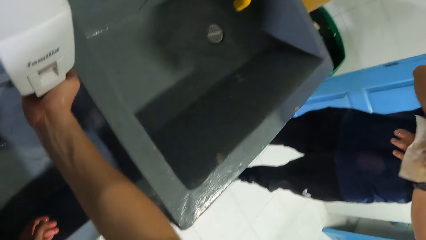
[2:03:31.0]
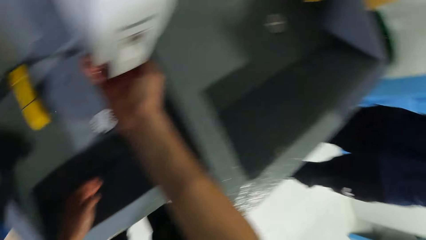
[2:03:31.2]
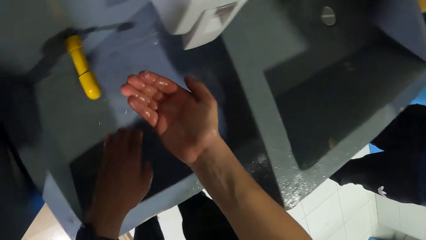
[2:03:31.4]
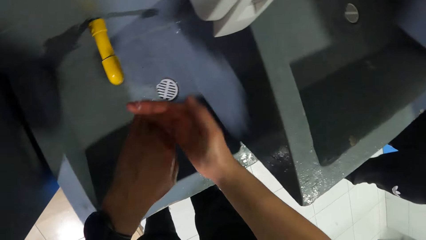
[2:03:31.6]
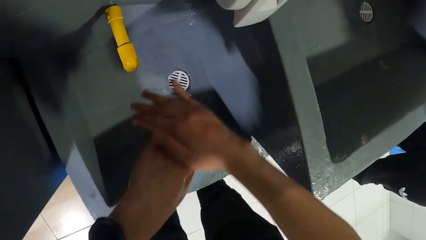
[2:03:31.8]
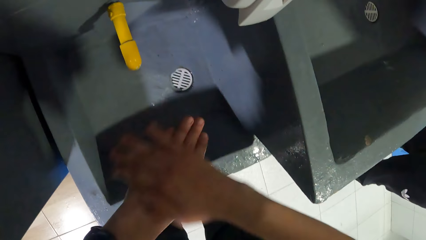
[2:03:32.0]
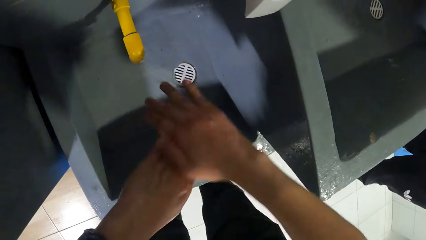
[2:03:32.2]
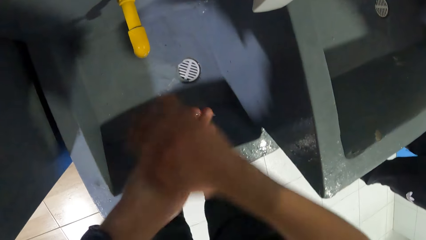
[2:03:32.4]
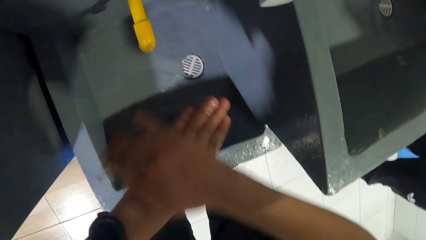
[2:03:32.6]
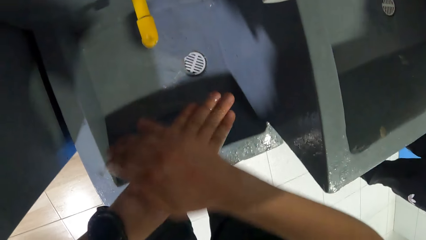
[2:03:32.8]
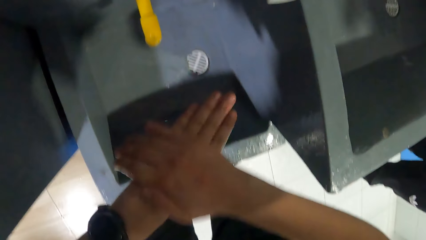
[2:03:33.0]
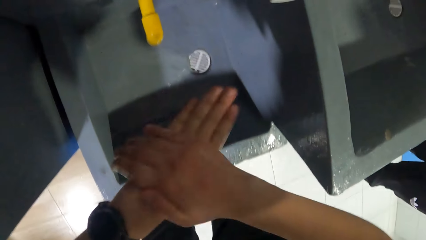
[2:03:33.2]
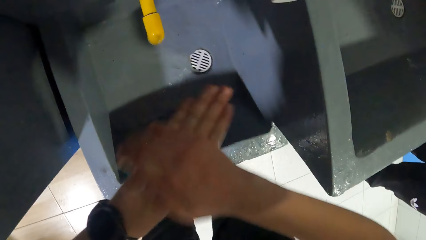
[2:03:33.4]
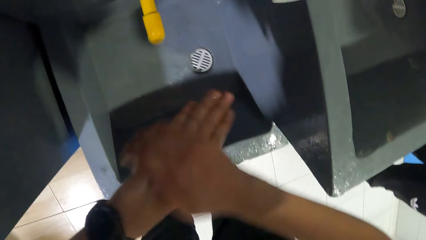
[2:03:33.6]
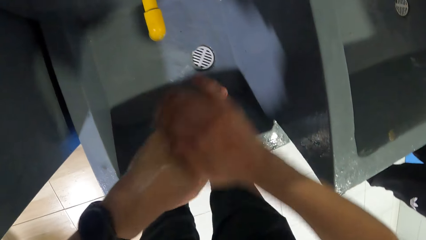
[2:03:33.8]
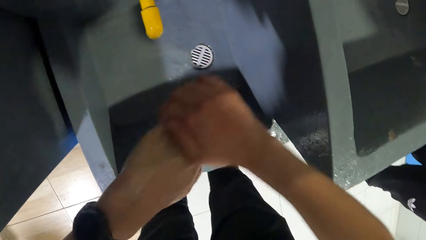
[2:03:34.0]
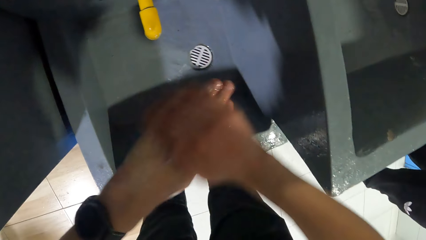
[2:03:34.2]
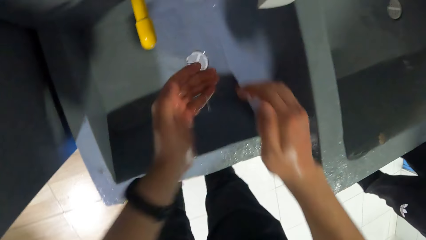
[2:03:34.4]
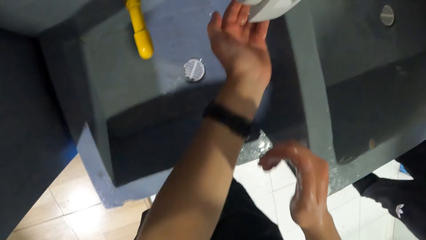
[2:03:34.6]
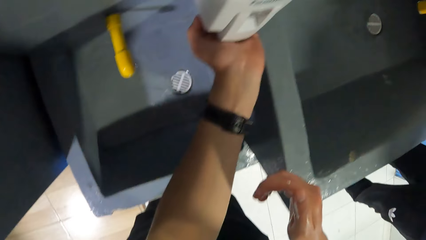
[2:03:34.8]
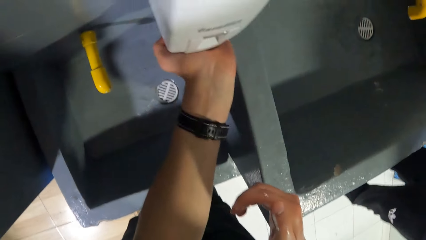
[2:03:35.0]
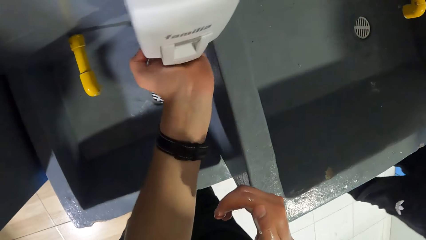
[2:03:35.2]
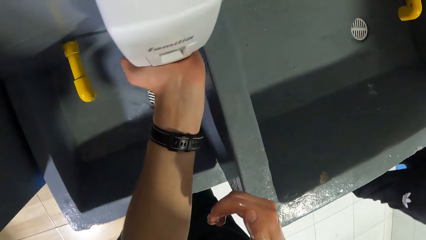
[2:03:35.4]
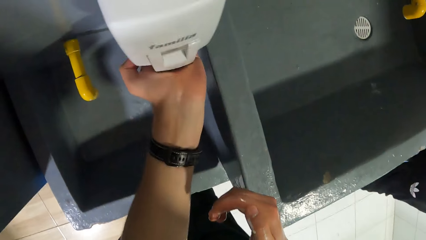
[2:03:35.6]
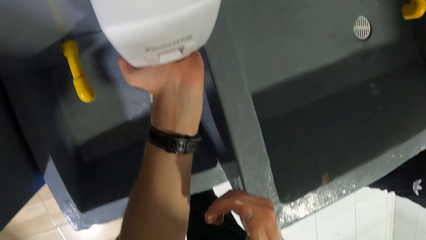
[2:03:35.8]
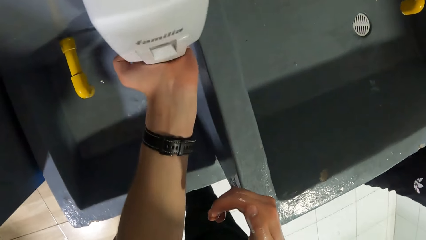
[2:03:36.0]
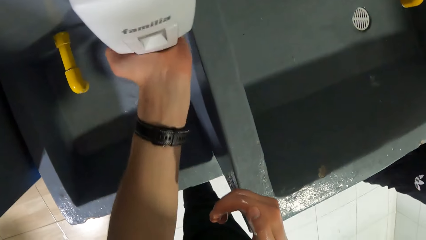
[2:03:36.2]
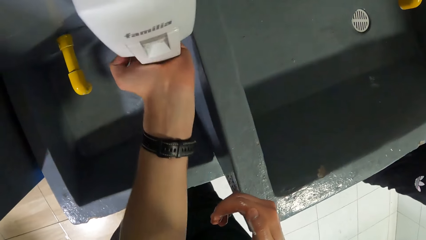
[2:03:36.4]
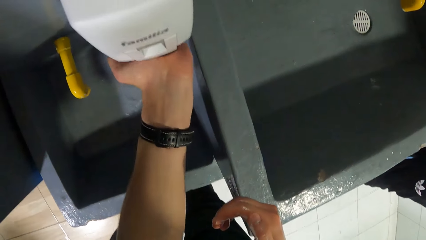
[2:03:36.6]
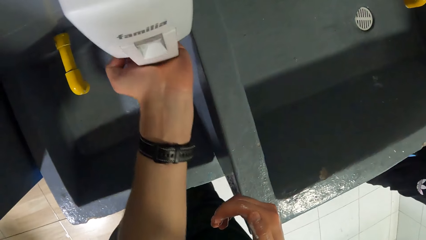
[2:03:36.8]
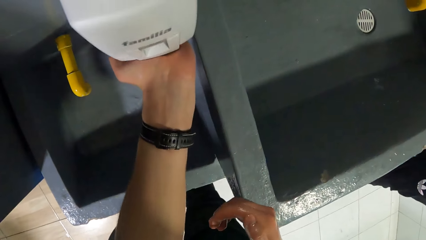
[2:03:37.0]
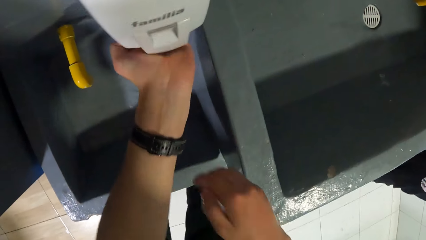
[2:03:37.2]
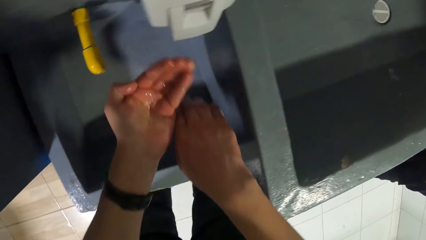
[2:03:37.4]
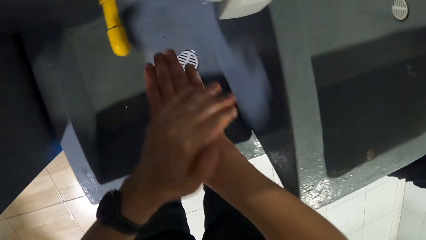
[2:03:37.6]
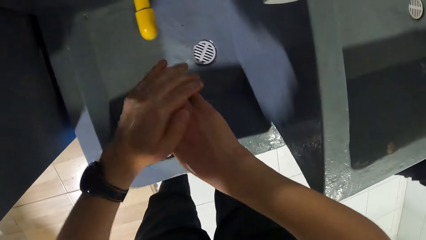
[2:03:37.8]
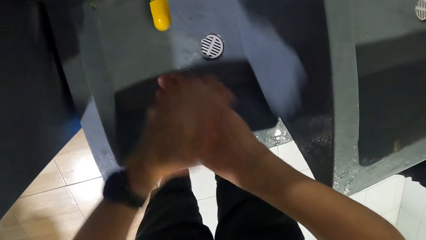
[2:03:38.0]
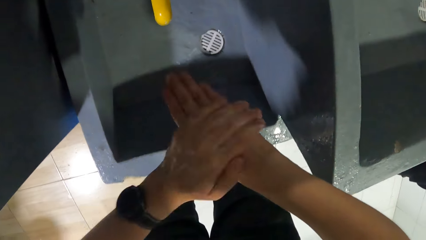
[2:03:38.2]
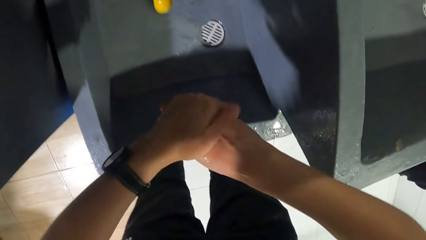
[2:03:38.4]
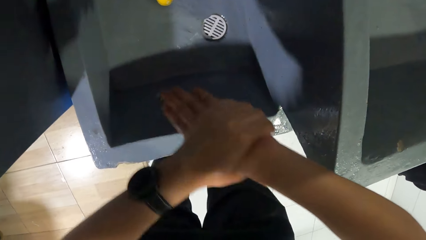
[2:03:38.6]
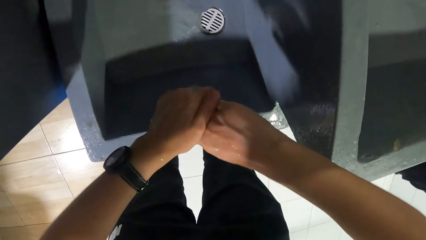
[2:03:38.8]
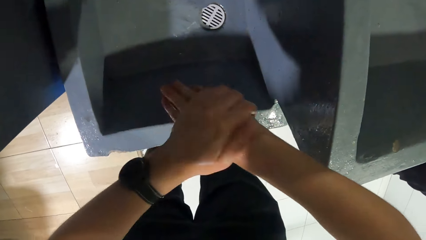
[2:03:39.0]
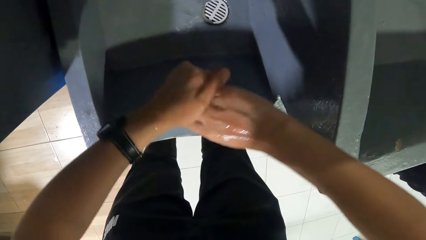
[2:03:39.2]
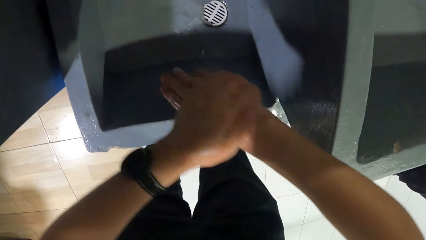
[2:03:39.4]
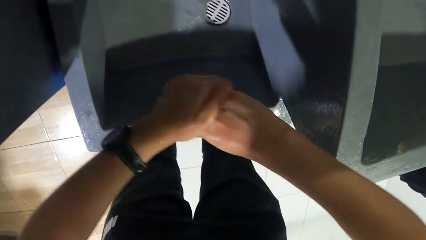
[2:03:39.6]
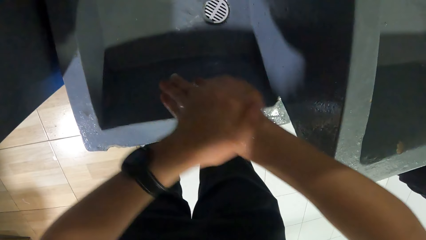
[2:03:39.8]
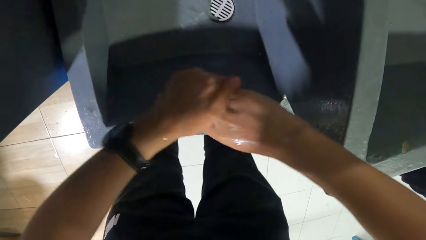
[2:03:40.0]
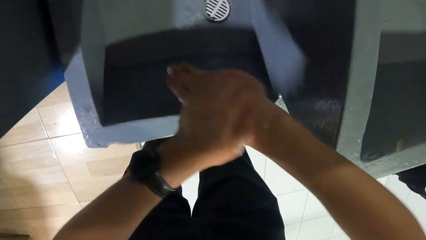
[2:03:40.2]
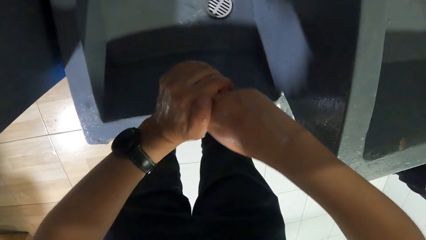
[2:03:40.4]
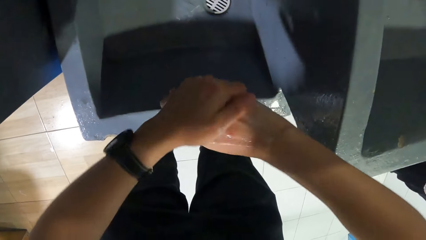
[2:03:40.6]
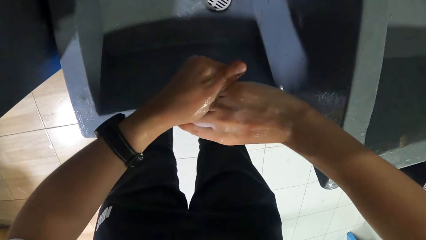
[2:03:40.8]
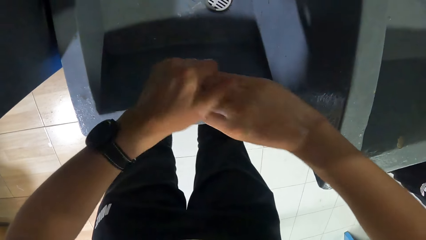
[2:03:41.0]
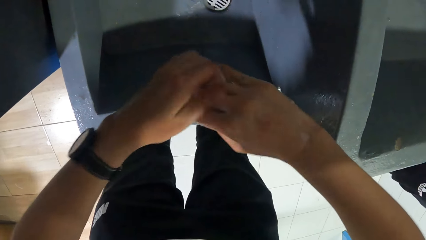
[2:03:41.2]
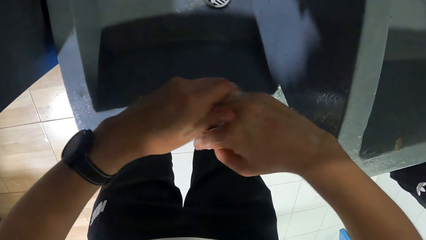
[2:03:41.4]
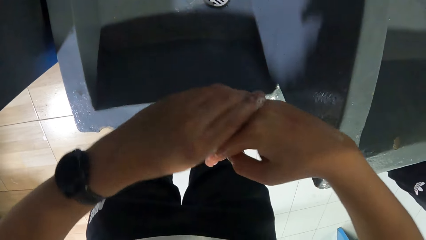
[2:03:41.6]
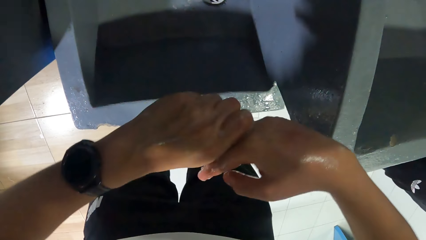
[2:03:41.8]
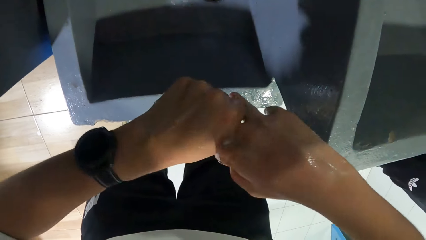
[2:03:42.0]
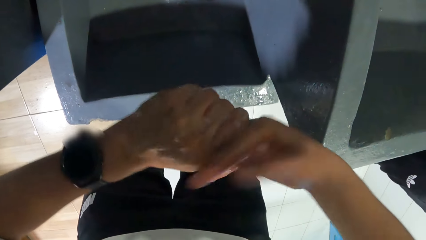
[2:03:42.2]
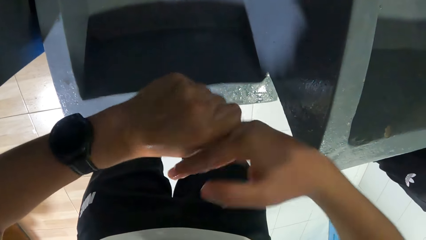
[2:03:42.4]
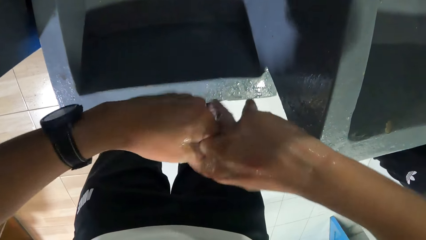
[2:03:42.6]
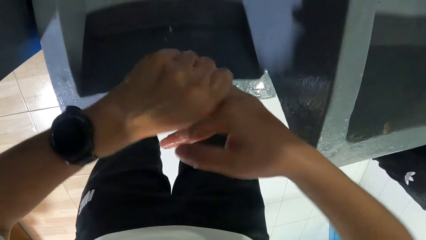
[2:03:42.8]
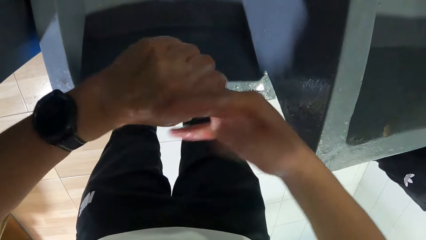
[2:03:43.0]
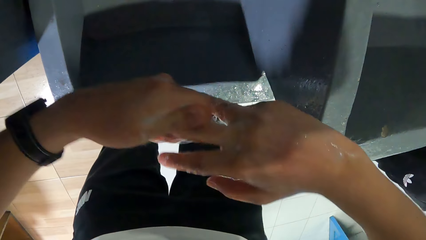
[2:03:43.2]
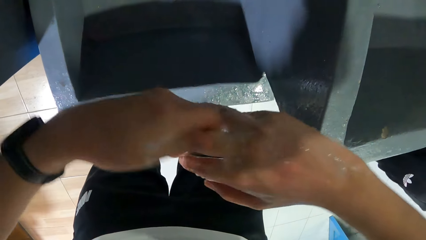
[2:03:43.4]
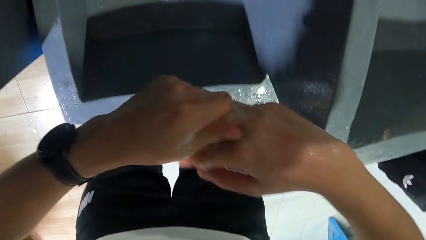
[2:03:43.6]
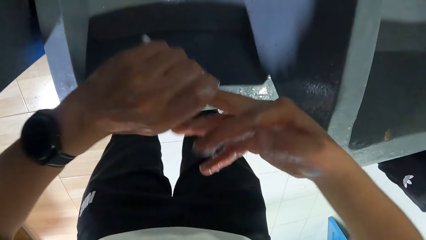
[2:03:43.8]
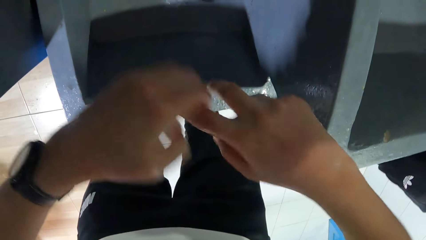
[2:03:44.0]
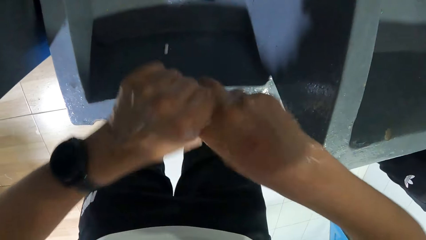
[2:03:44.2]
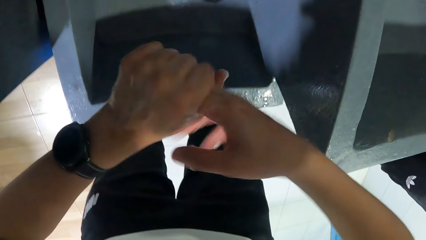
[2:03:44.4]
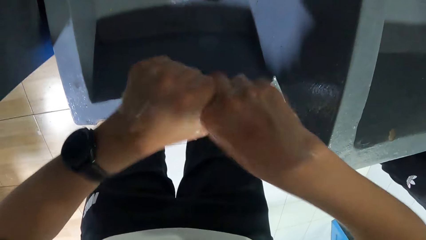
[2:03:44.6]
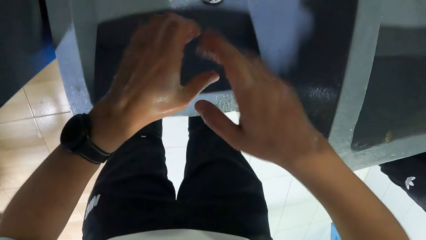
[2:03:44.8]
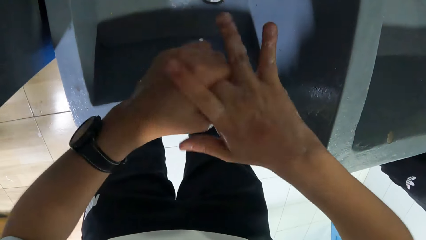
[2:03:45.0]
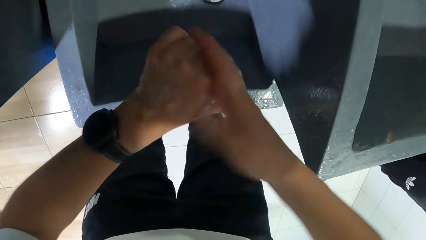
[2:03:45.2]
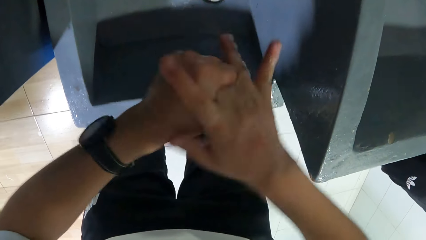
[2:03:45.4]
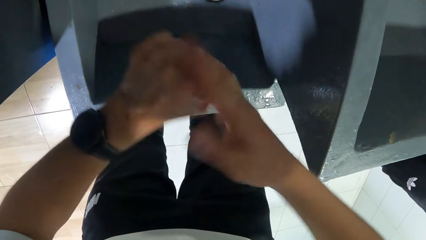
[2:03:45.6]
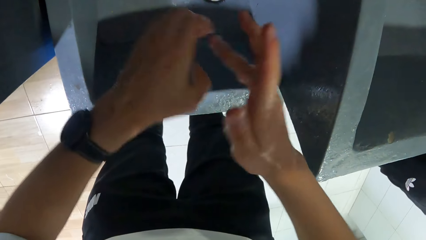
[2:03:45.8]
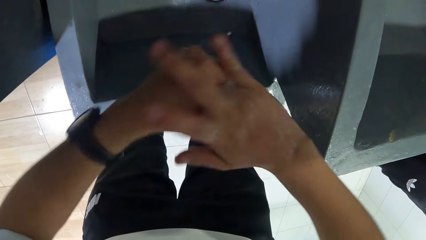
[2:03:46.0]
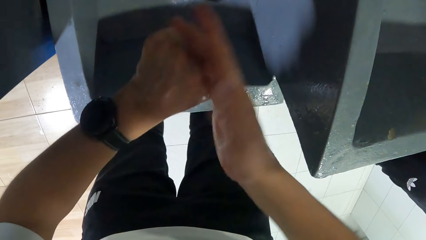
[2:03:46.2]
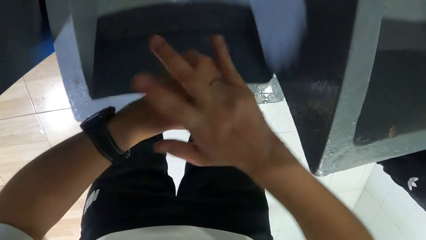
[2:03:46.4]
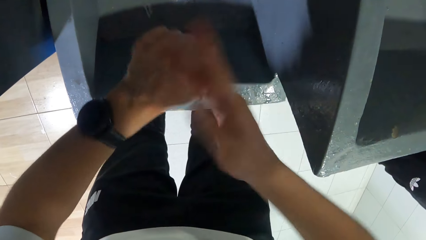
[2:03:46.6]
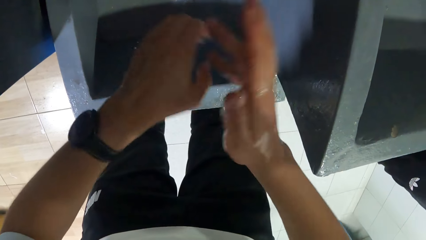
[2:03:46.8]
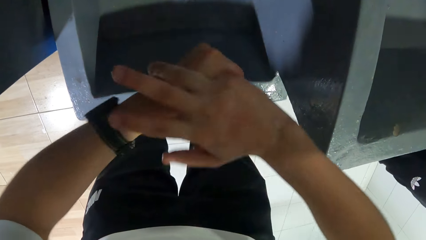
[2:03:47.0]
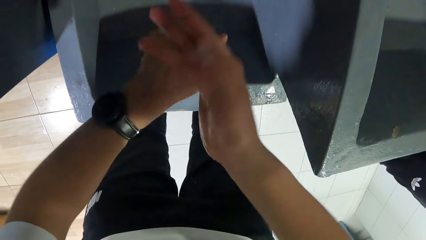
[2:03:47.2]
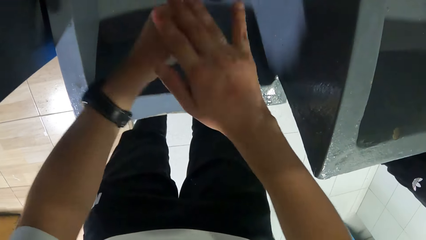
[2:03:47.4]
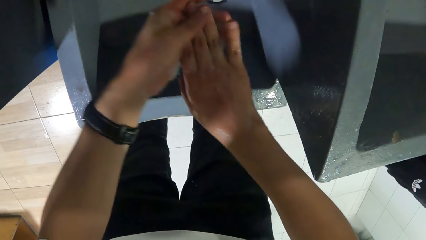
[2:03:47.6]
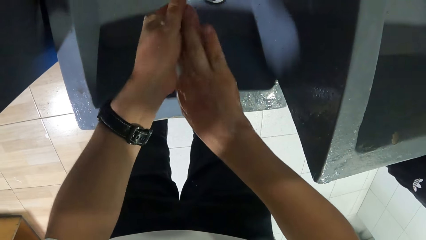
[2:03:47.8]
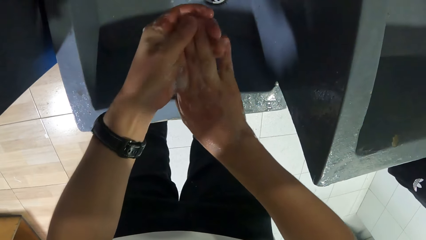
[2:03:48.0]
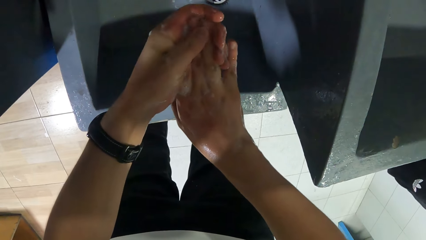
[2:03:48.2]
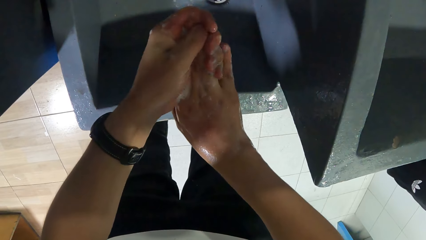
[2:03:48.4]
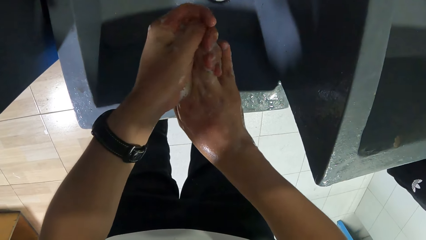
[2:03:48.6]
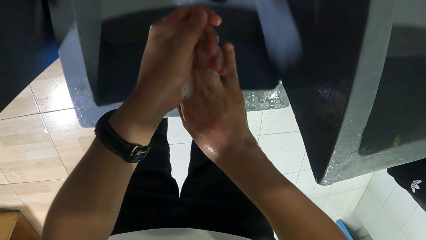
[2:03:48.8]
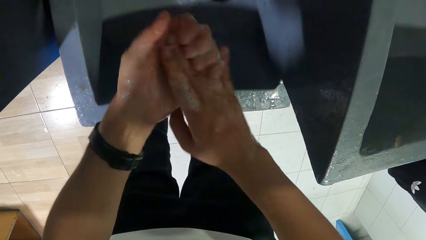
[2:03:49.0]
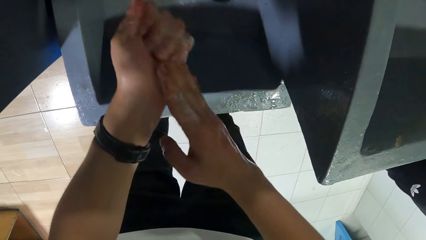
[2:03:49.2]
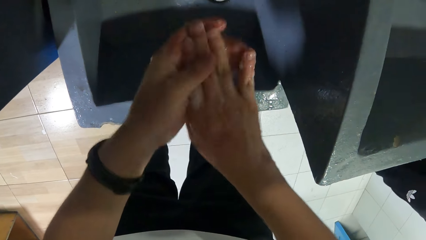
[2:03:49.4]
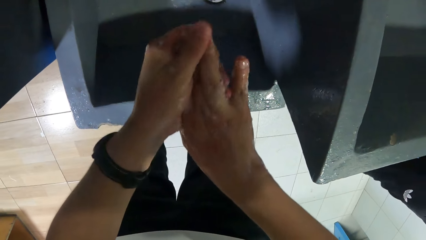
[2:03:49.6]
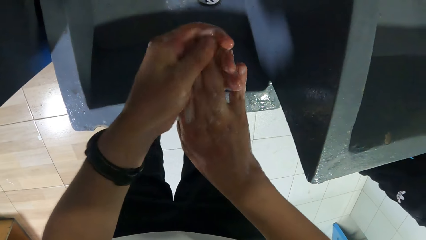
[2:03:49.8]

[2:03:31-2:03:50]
A man wipes hands with a serviette. The camera wearer scrubs his left hand with his right hand with soap. He presses the soap dispenser with his left hand. He pours soap on the hand. He scrubs his right hand with his left hand with soap.
